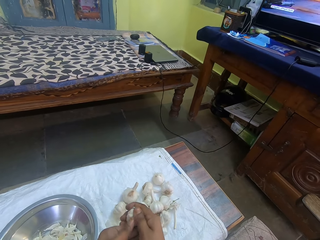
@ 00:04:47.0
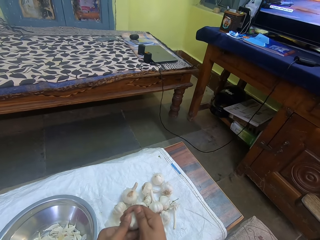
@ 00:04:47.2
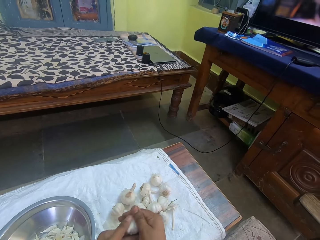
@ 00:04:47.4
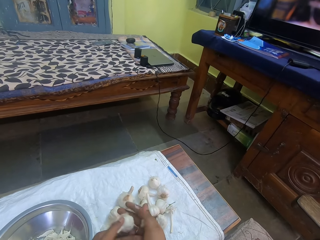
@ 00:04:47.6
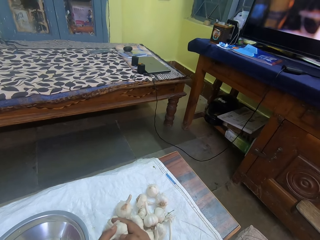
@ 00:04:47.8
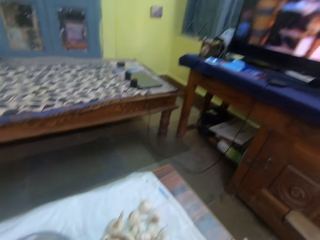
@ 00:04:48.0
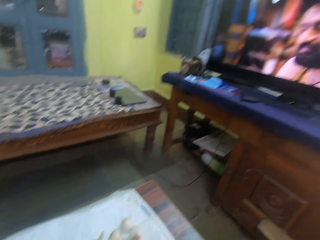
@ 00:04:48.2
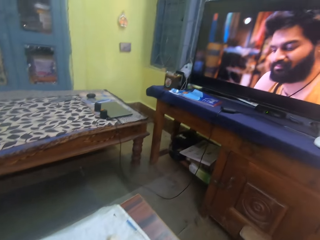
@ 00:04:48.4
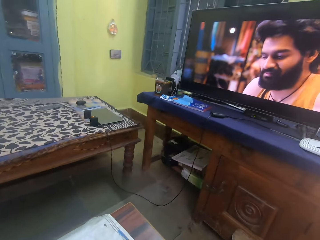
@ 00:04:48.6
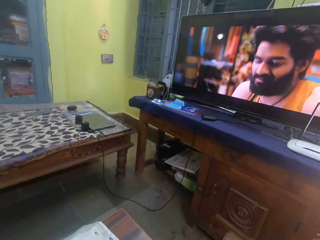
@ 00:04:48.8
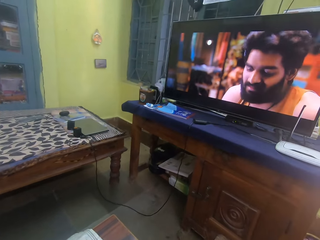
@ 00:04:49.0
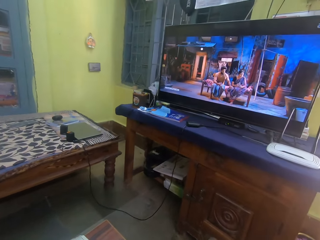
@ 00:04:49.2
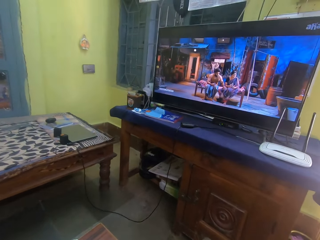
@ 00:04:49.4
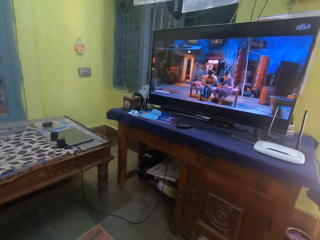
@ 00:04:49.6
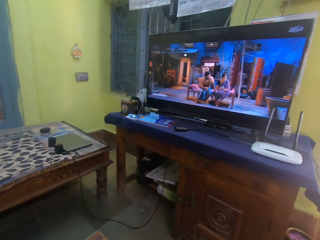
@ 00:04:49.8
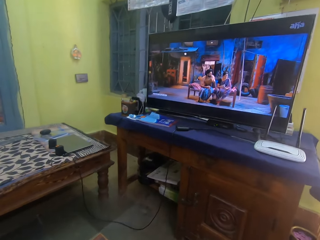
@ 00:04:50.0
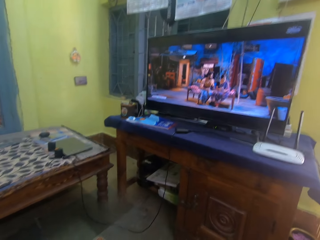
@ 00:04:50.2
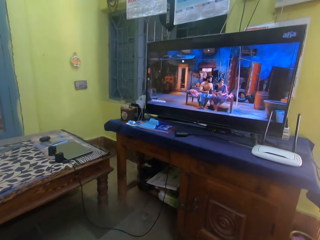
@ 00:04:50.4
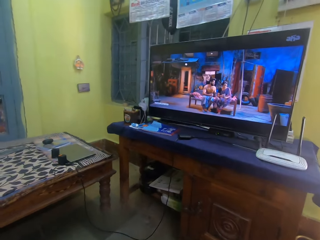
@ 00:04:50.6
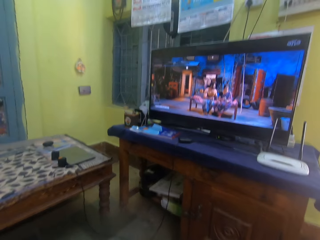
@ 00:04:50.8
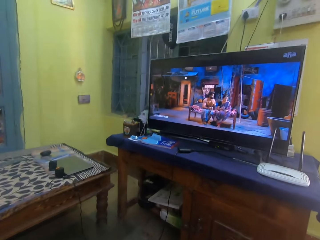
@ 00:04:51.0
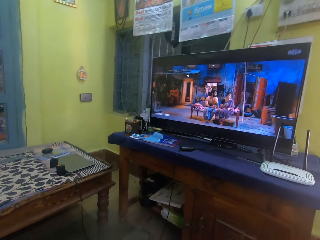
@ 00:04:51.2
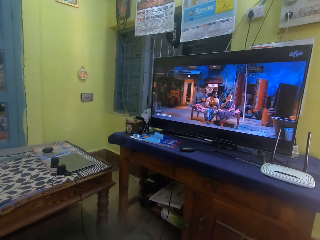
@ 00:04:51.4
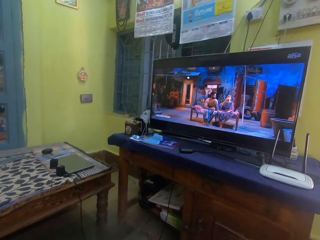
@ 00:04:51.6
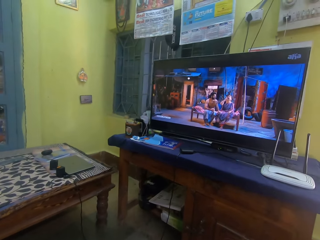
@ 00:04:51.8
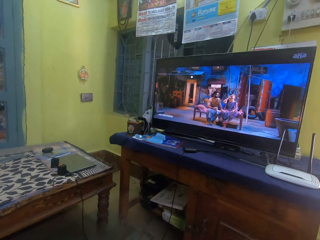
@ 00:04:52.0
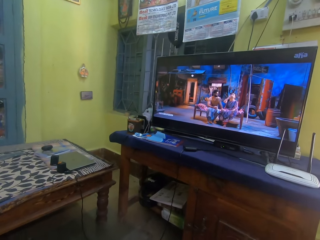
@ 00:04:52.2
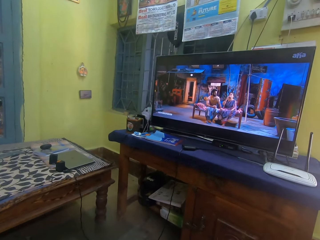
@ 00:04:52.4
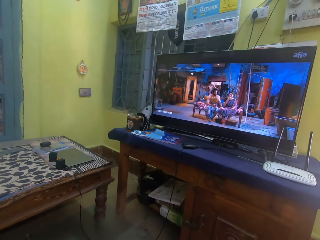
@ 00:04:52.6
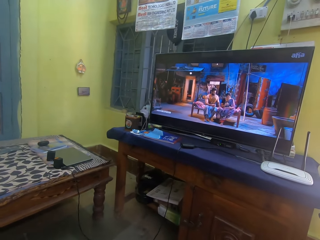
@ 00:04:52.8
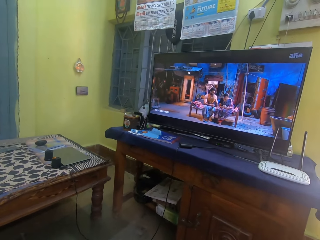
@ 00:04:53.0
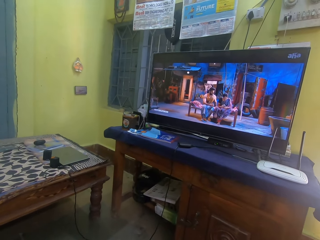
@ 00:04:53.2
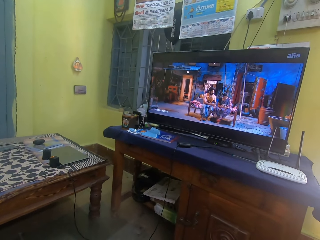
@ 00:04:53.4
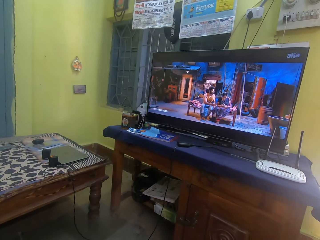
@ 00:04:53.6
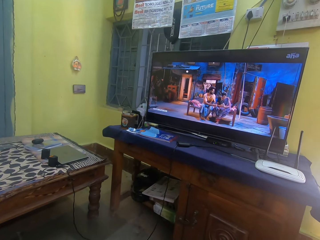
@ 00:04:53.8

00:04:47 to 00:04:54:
The camera wearer watches a television. They stare around.

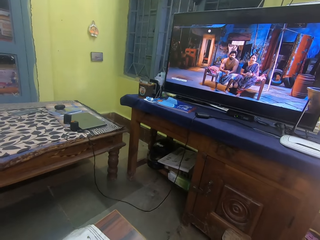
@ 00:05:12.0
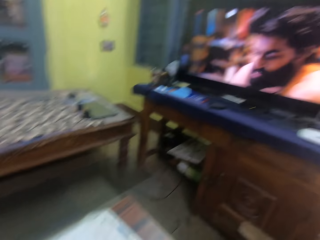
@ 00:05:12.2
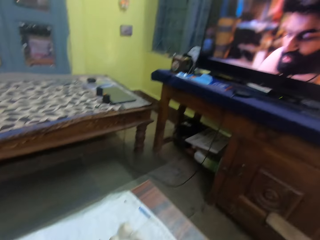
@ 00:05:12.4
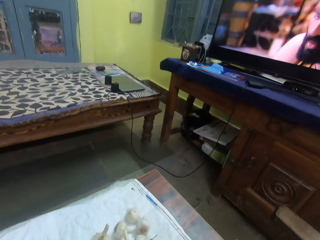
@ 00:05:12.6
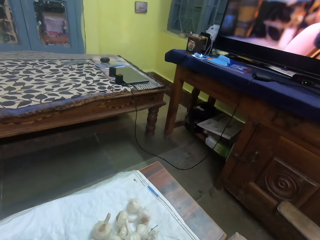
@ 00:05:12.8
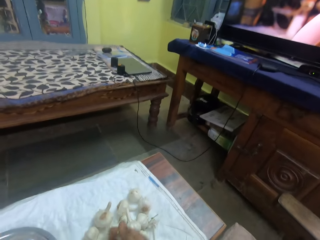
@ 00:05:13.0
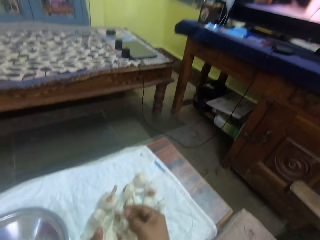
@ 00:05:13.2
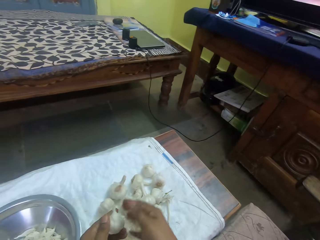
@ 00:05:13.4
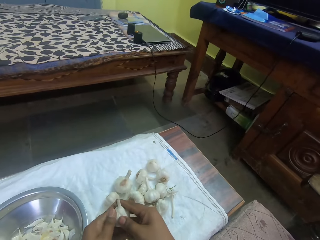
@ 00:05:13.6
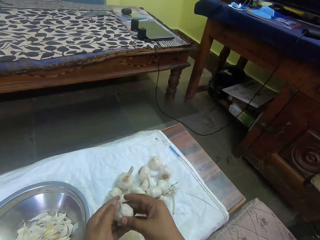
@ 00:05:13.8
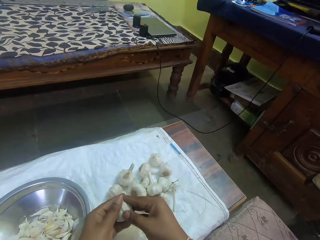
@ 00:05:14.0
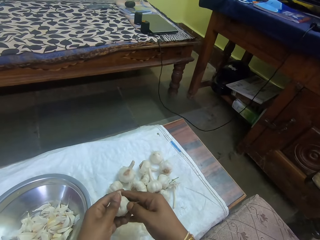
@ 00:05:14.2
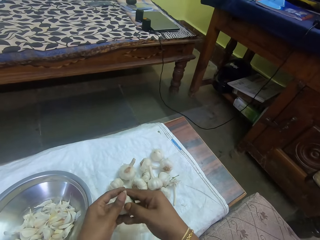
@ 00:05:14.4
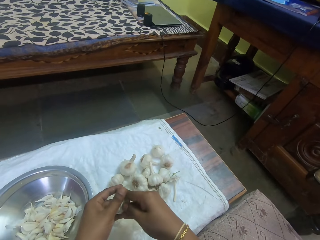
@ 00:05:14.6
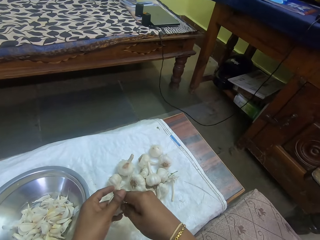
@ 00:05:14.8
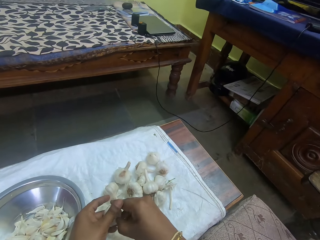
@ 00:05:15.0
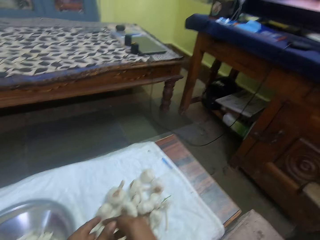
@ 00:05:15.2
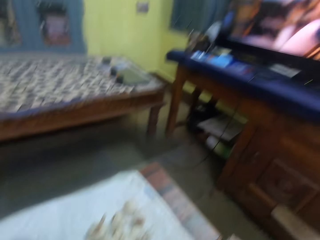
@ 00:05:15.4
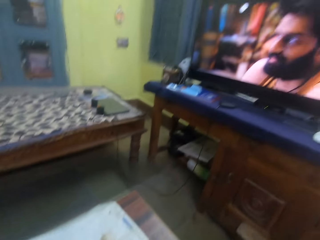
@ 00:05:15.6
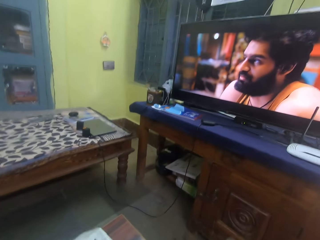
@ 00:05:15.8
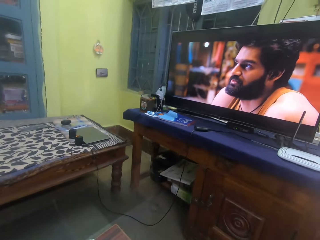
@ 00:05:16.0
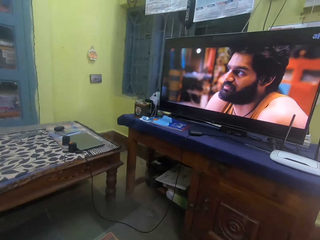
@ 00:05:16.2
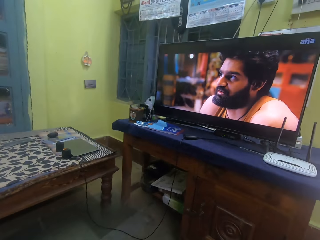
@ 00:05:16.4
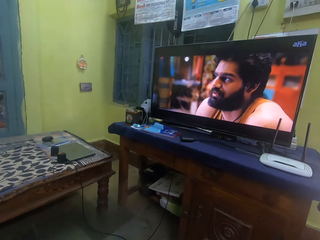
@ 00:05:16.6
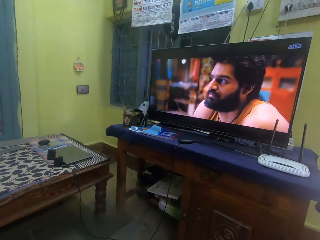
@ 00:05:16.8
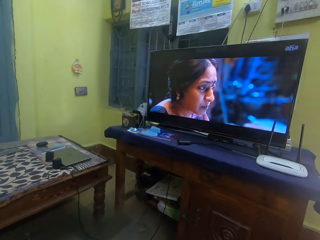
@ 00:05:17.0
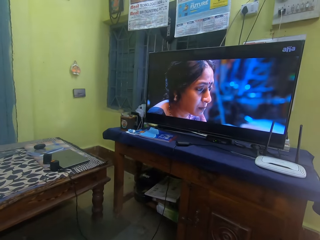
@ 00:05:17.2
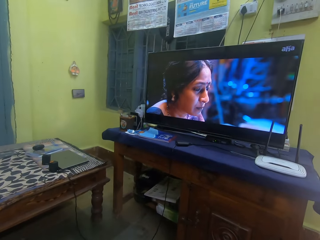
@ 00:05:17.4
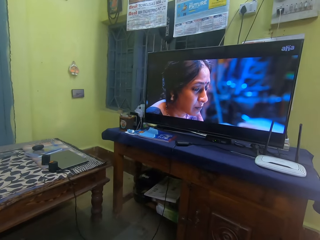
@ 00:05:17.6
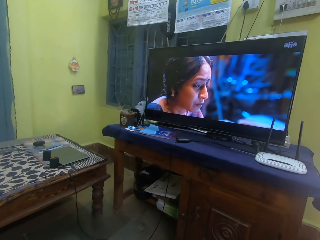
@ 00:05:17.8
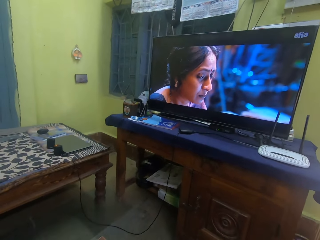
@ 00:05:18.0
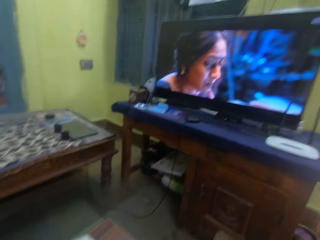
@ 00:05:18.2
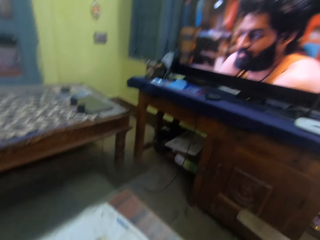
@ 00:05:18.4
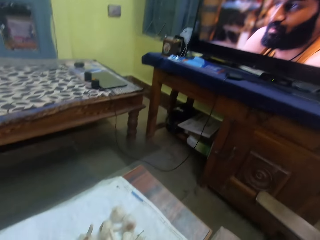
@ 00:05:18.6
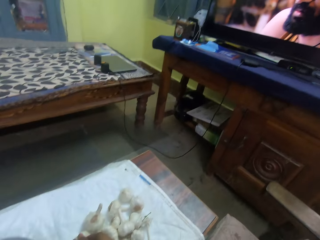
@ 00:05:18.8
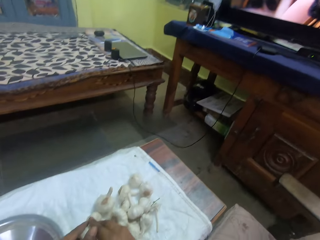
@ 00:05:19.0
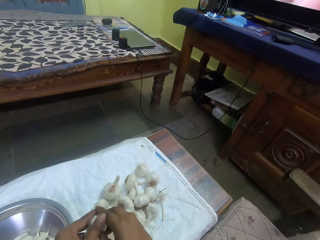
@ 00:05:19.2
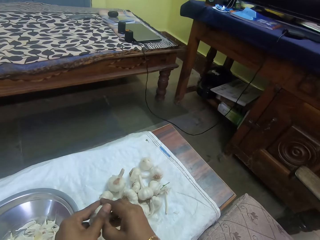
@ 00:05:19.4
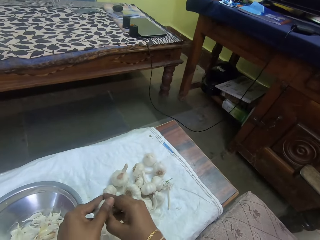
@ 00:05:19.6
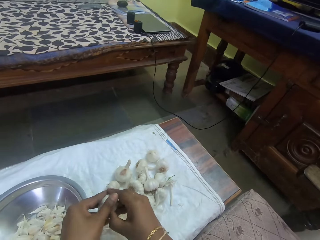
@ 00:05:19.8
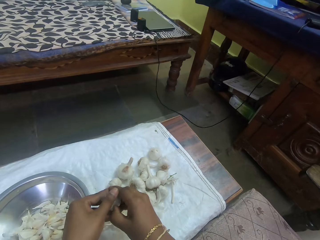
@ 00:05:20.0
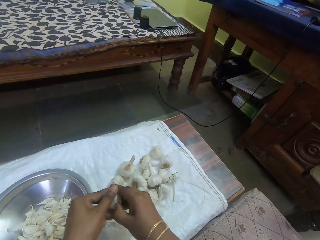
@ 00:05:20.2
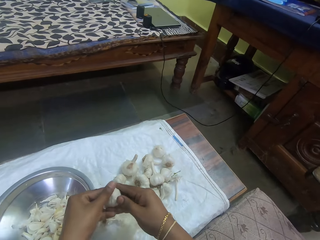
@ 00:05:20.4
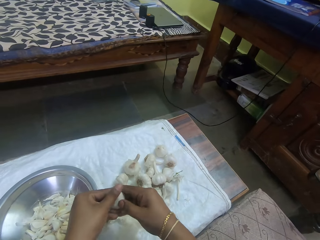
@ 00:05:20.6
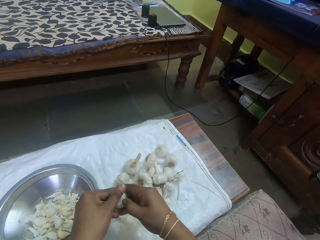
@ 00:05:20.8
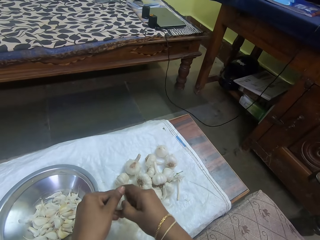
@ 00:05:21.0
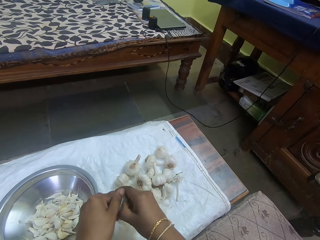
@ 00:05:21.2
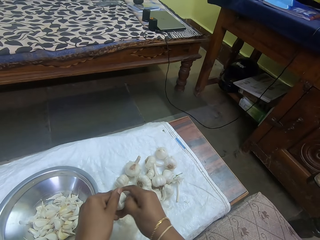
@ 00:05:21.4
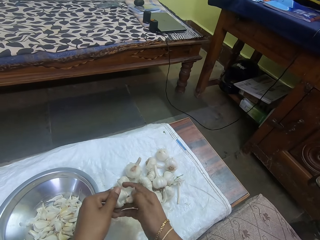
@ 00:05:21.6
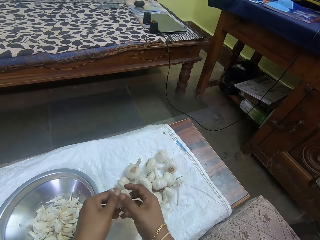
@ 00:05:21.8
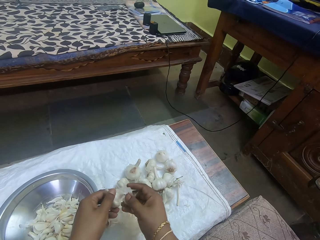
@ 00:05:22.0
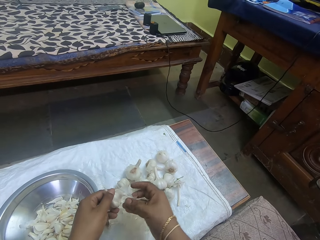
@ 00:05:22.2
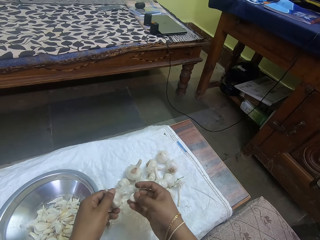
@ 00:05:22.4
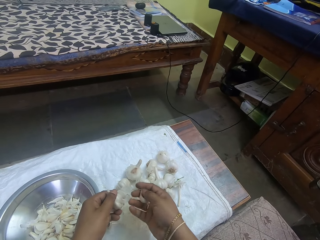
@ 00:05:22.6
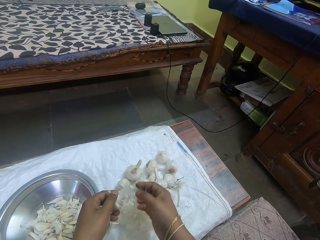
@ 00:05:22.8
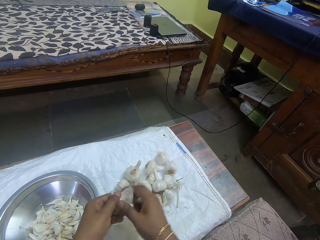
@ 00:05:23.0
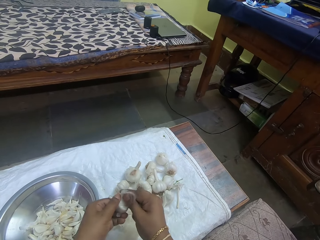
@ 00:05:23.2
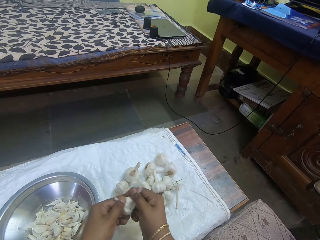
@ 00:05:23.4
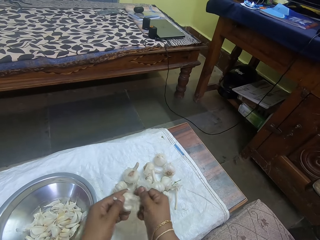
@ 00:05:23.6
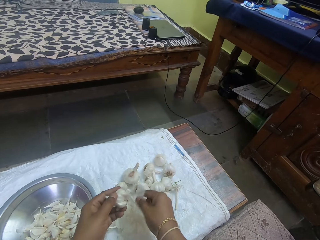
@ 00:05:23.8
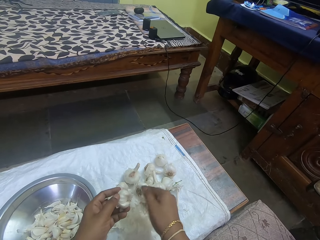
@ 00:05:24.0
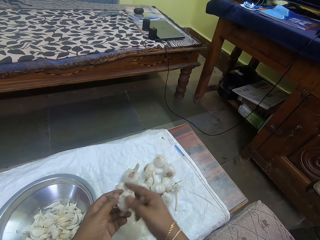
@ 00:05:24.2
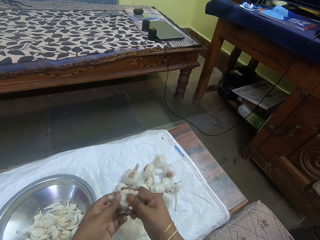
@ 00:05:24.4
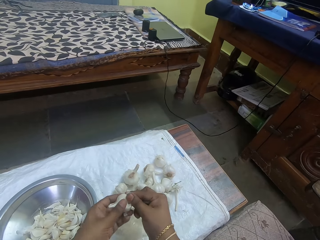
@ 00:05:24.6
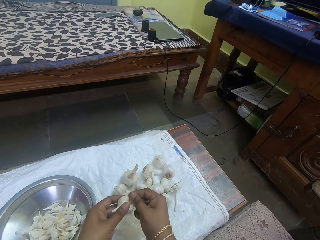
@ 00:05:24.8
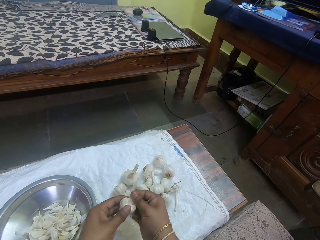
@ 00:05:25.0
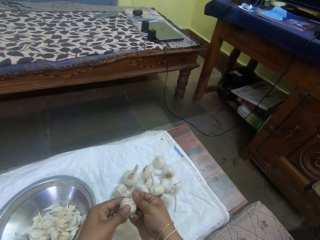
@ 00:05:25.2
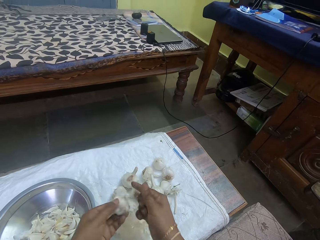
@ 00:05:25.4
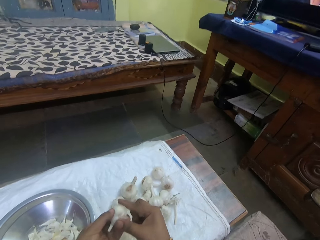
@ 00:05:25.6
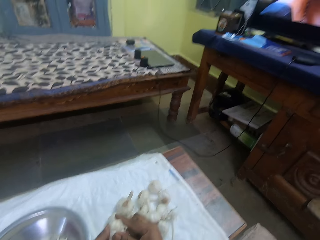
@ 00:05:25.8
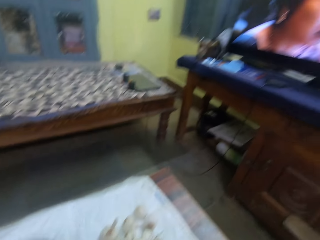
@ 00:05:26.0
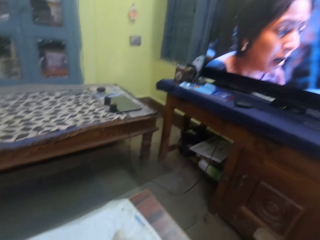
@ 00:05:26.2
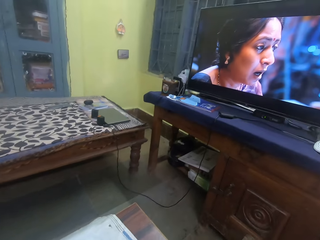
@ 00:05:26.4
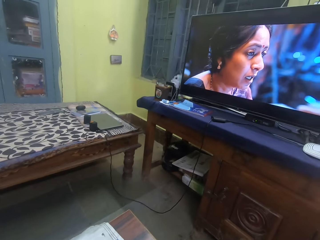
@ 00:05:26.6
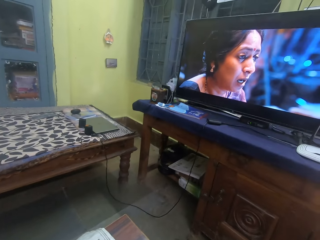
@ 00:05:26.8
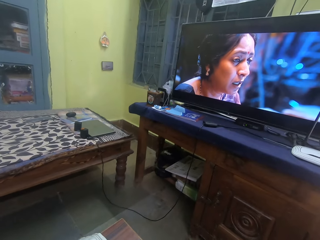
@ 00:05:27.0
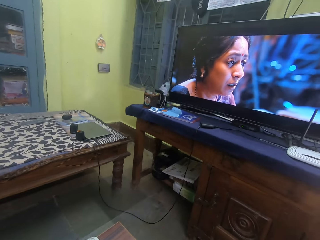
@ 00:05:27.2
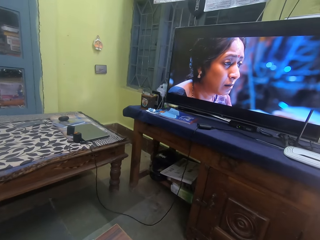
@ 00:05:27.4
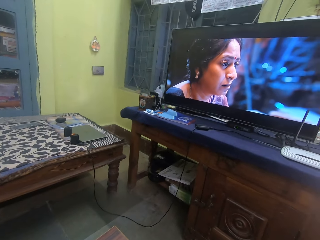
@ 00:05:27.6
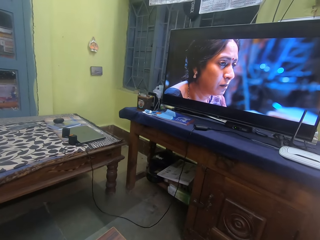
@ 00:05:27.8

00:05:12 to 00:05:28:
The camera wearer peels garlic with hands. They watch a television. They stare around. They peel the garlic with hands. They hold a piece of garlic. They peel the garlic with a hand. They watch the television.
